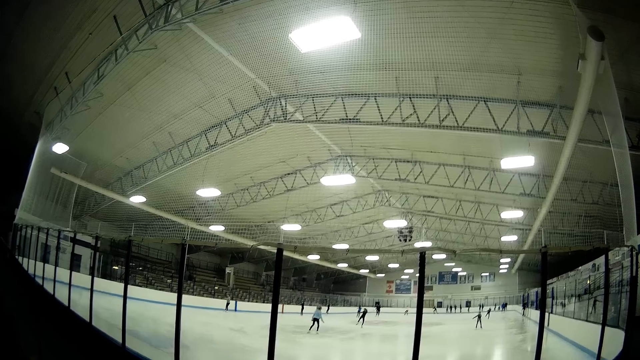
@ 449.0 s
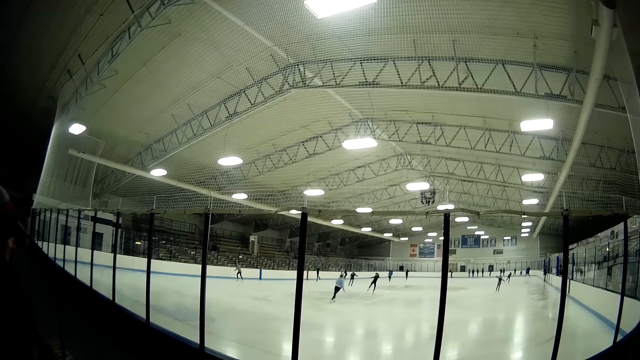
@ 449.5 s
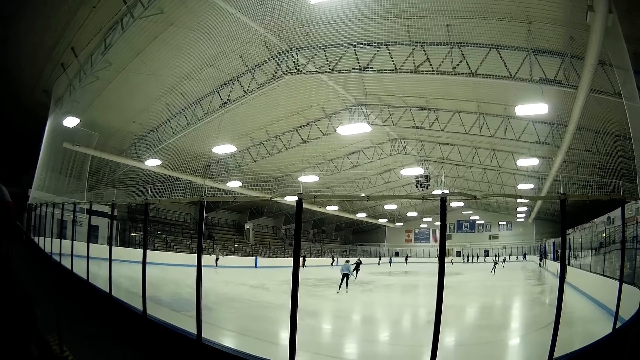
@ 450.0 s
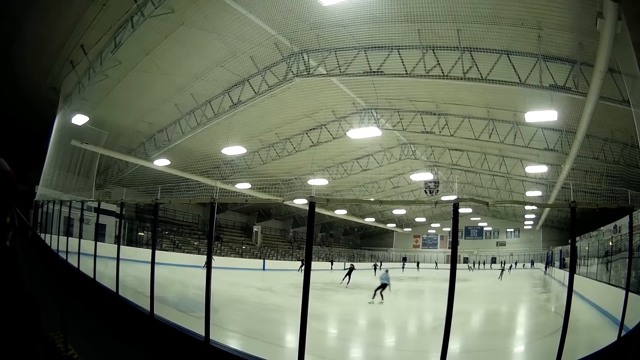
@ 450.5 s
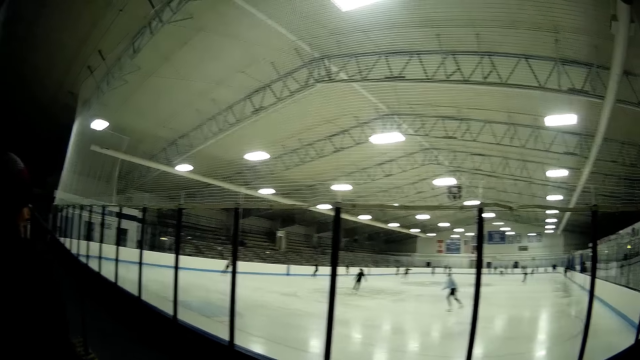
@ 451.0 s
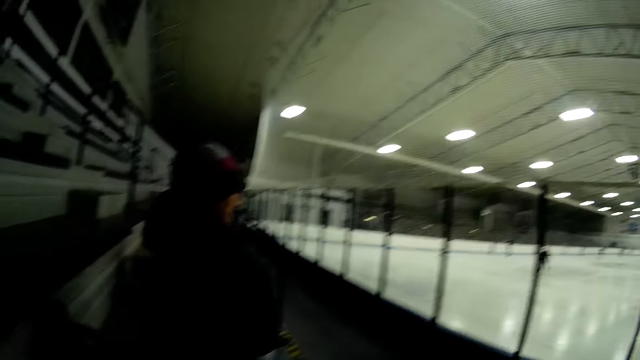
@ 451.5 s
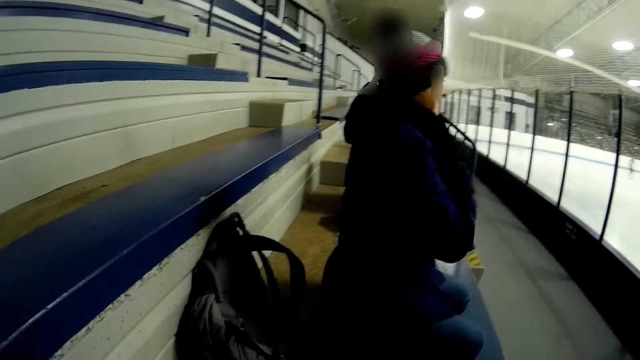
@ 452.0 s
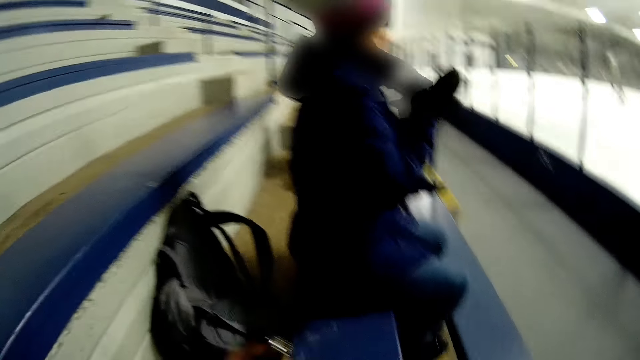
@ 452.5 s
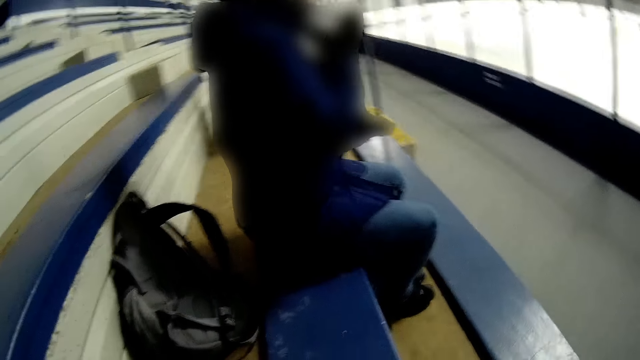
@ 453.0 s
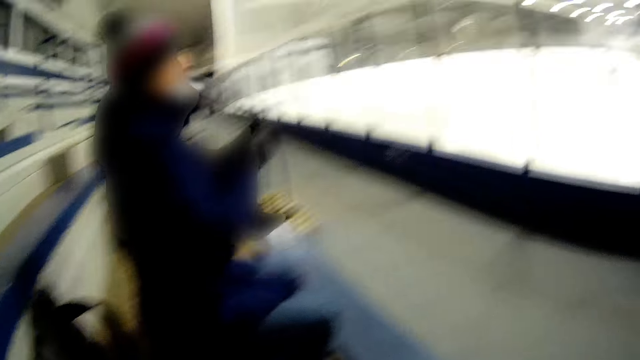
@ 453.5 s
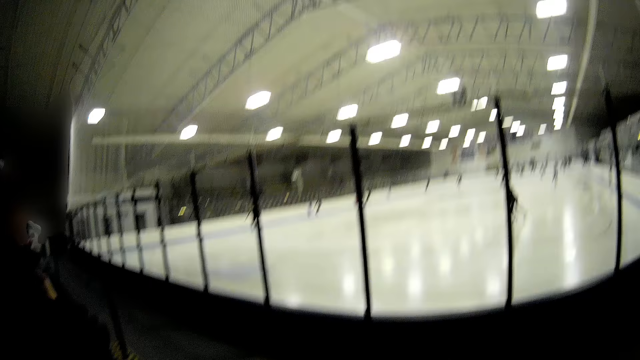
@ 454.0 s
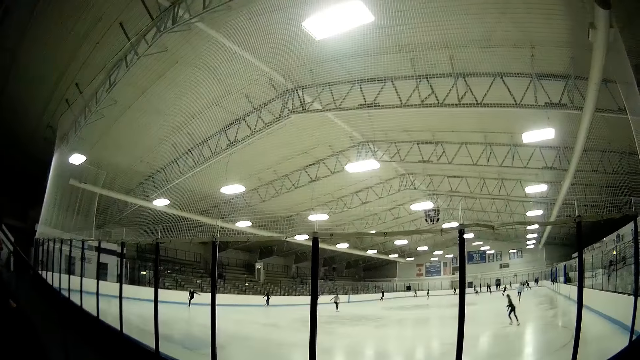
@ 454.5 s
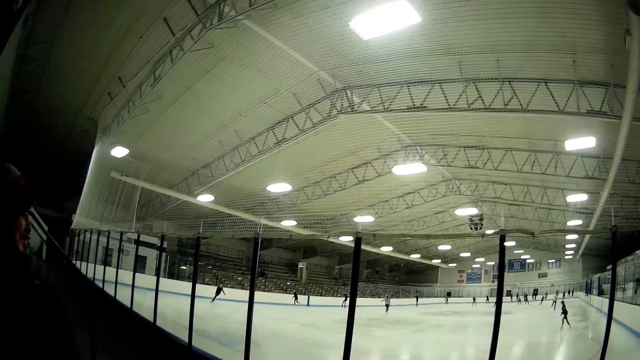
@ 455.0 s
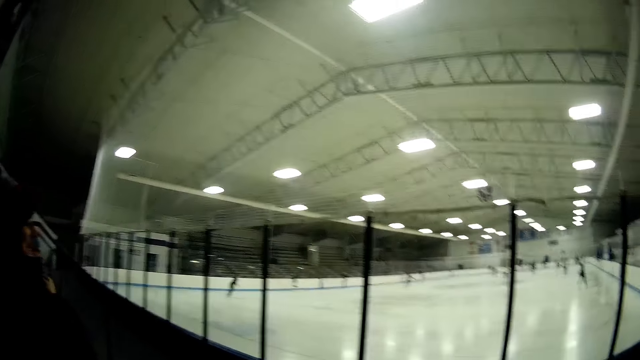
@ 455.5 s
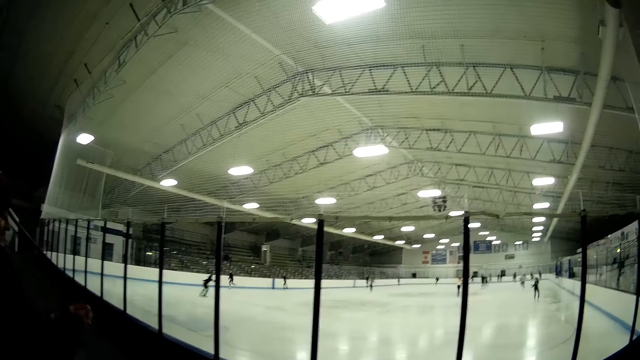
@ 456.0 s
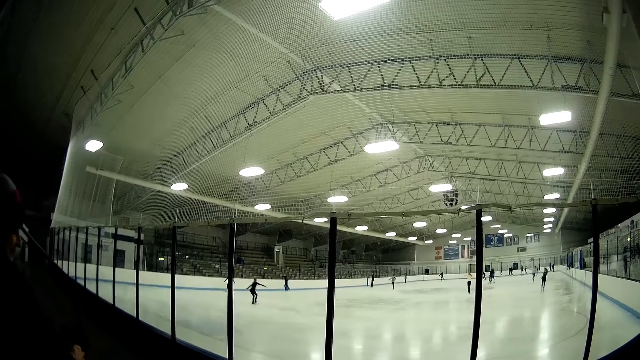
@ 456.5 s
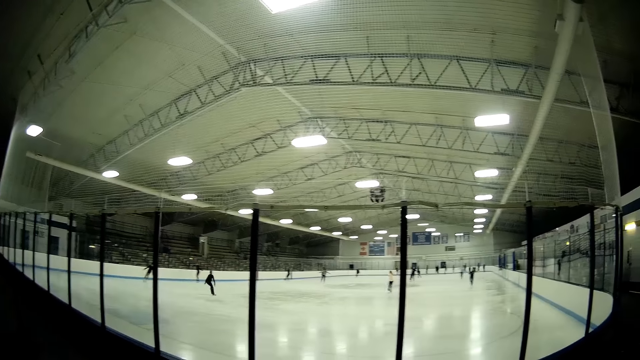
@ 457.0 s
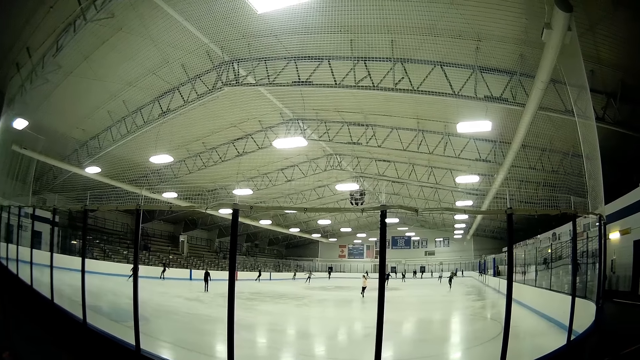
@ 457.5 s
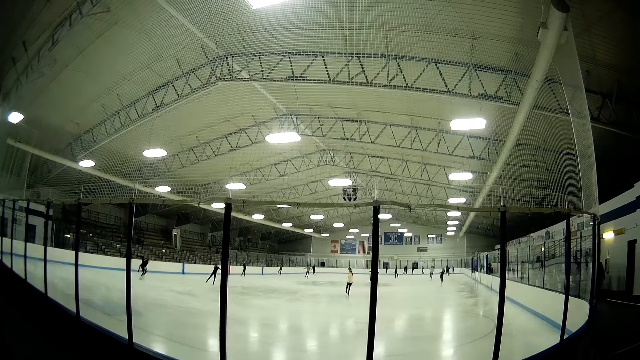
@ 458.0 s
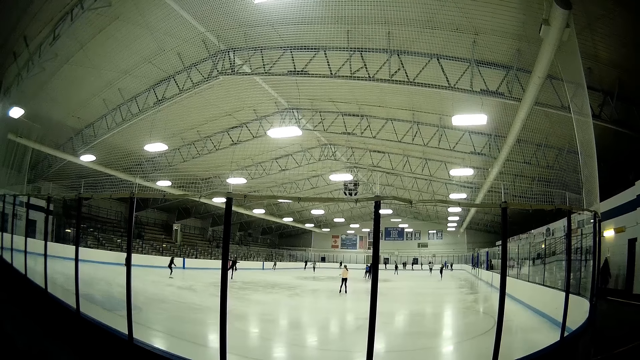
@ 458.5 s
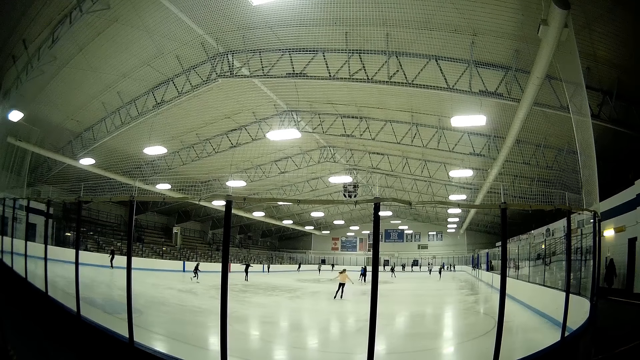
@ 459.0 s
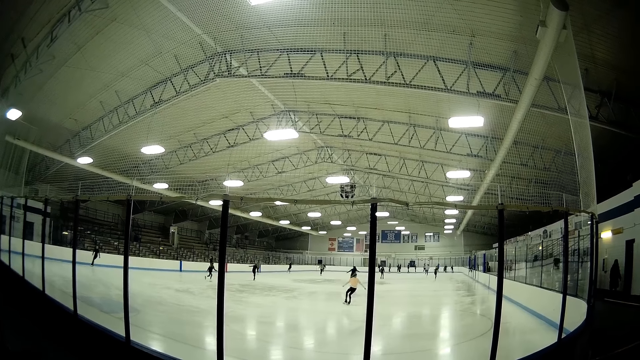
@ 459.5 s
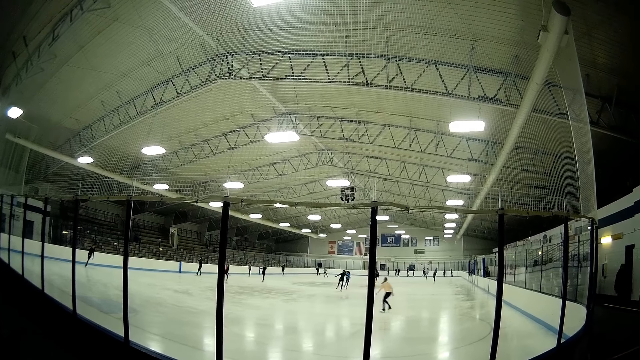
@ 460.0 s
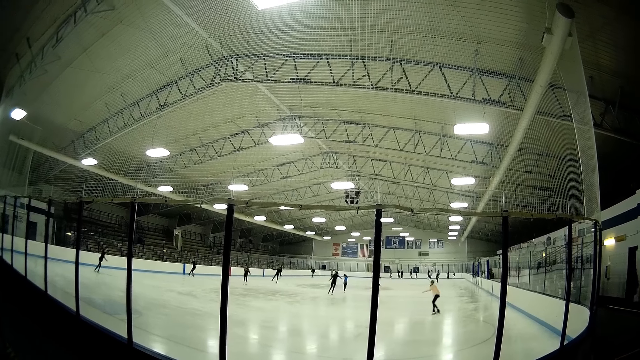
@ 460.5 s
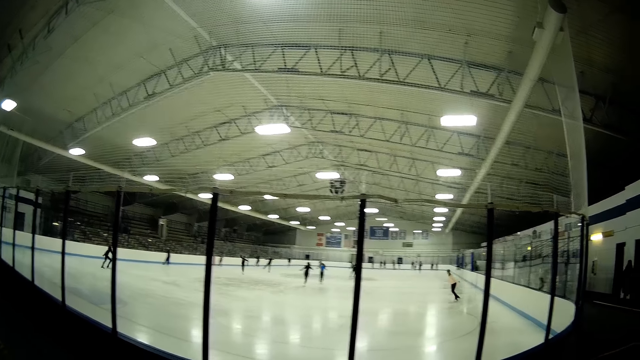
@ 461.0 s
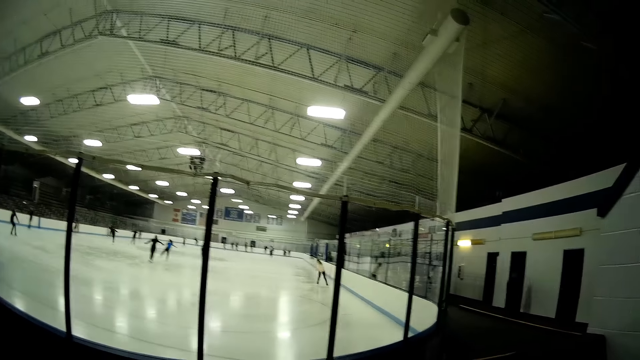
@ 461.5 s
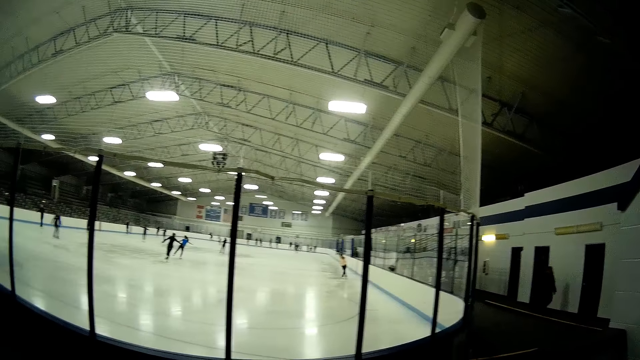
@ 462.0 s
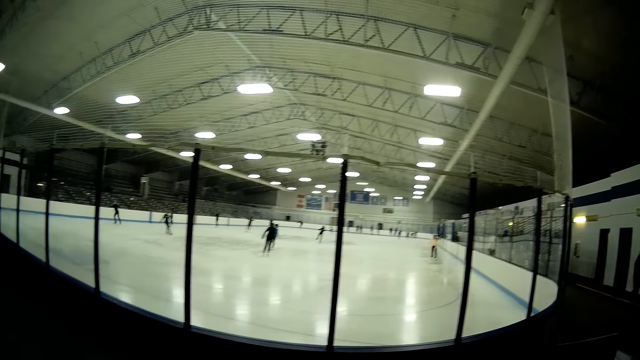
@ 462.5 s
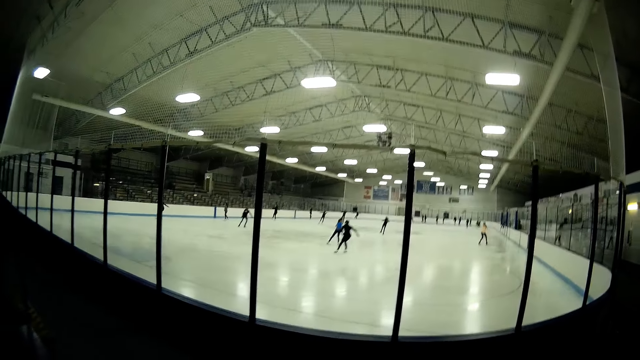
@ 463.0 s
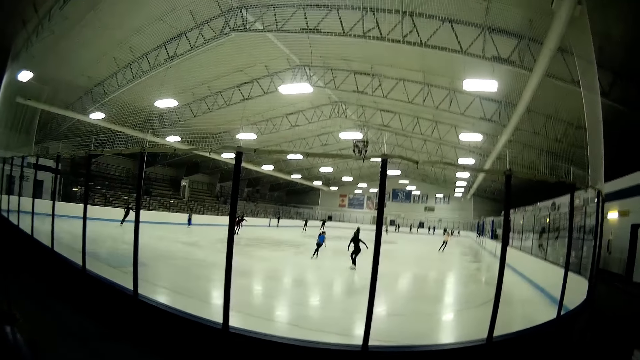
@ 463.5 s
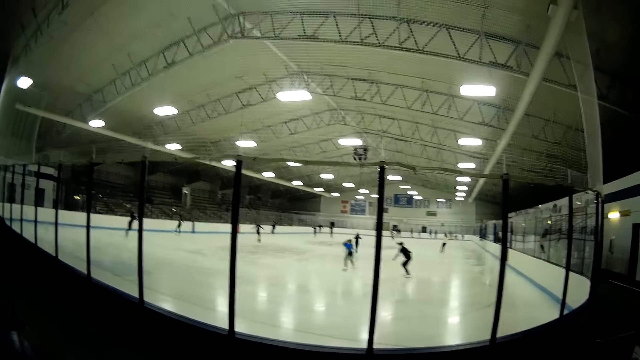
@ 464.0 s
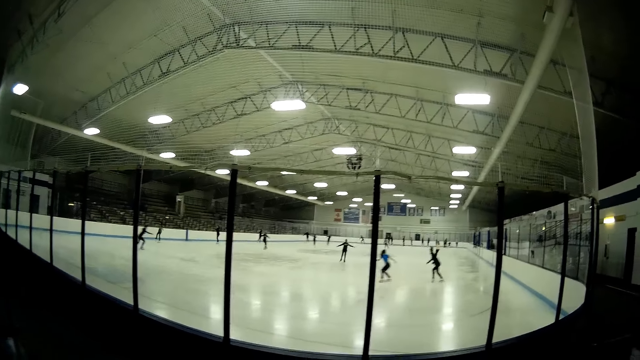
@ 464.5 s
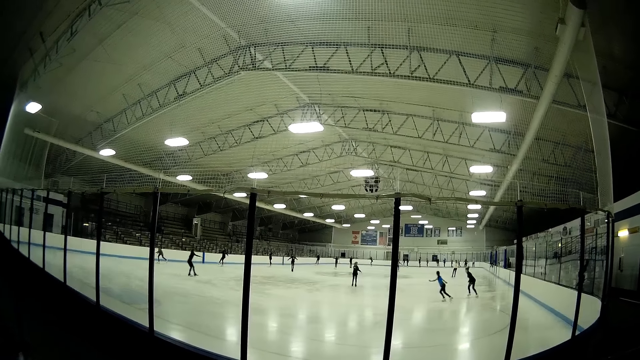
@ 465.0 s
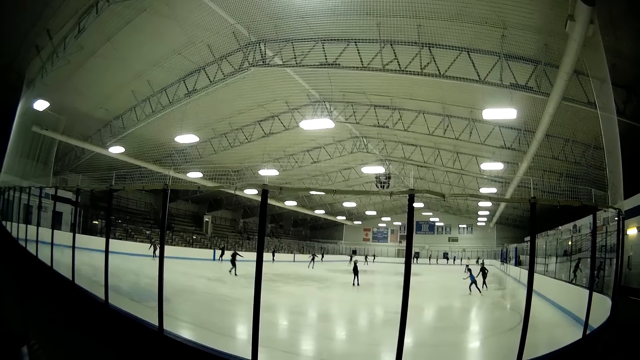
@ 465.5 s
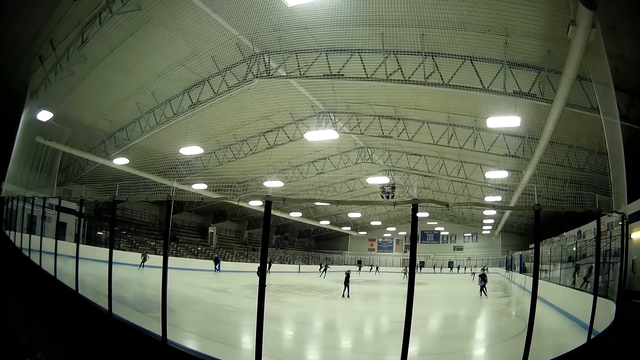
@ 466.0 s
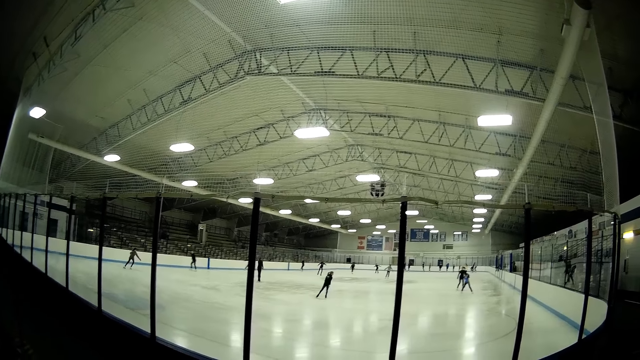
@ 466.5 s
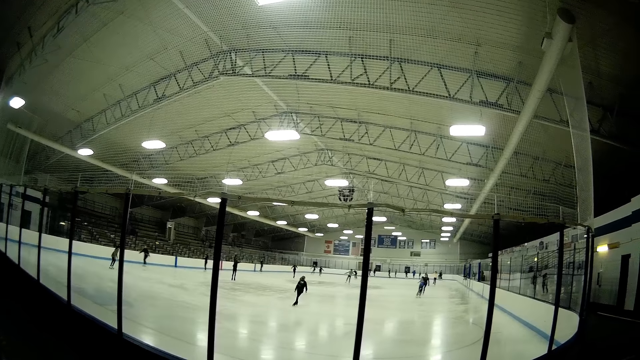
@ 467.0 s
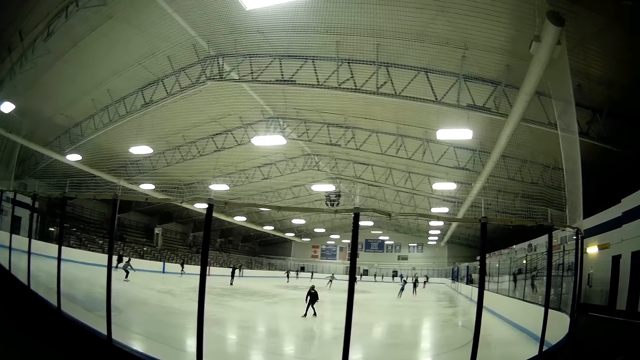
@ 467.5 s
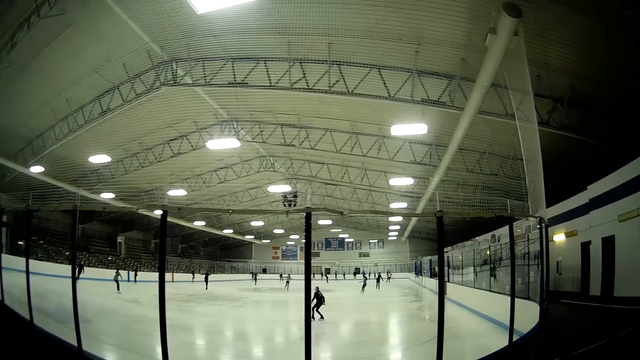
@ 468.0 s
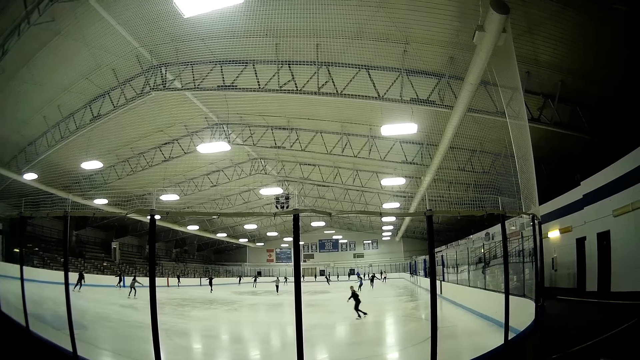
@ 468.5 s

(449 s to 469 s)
The camera wearer looks at the sitting area. They look at skaters. They look around.
